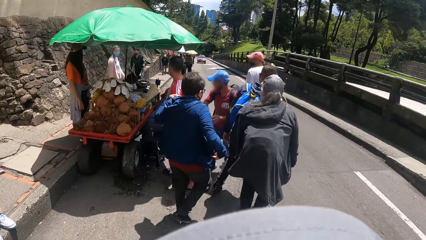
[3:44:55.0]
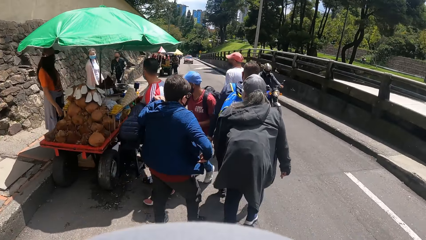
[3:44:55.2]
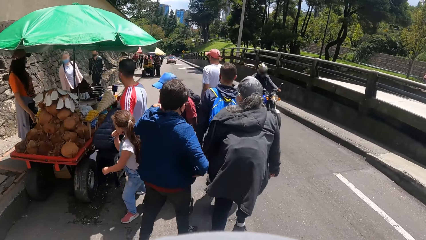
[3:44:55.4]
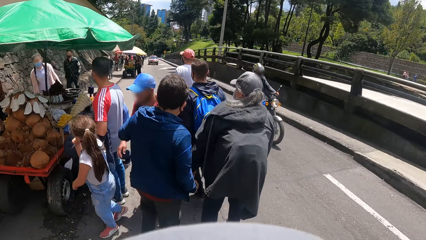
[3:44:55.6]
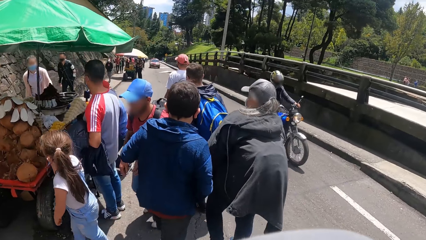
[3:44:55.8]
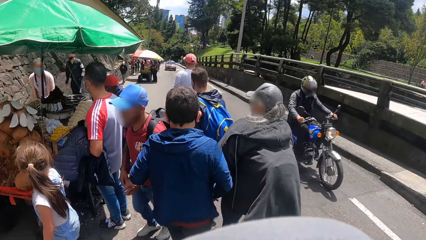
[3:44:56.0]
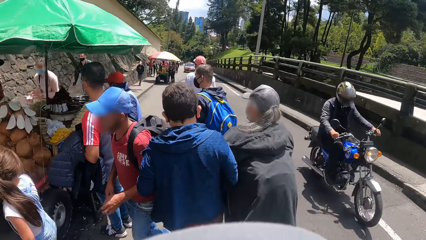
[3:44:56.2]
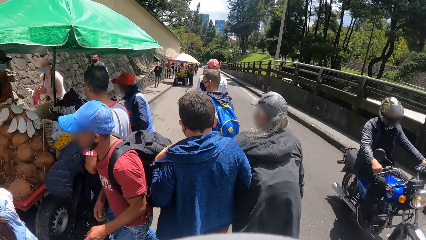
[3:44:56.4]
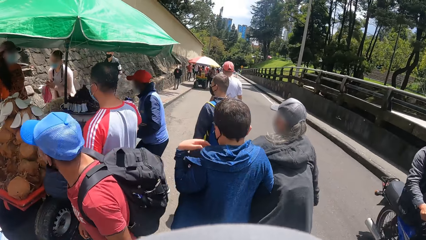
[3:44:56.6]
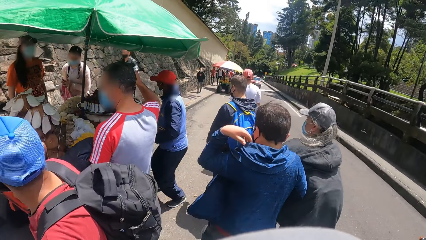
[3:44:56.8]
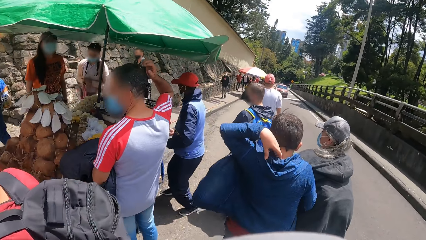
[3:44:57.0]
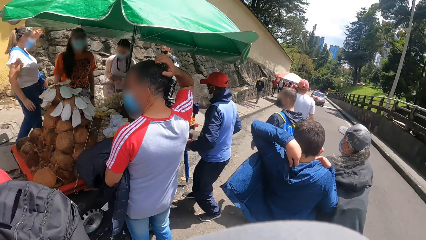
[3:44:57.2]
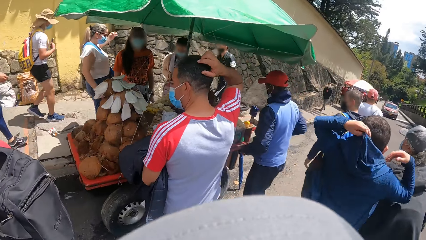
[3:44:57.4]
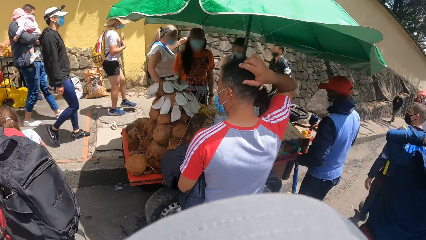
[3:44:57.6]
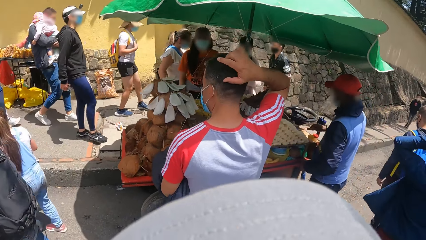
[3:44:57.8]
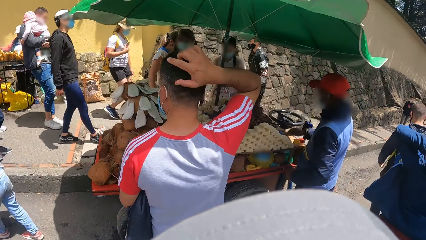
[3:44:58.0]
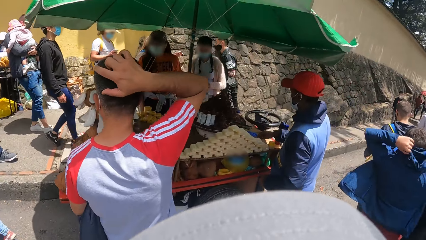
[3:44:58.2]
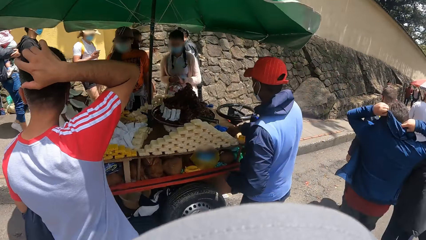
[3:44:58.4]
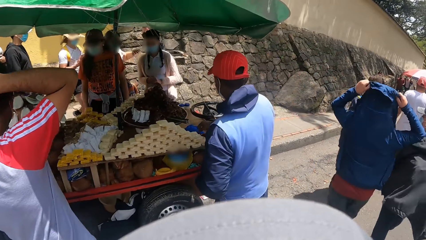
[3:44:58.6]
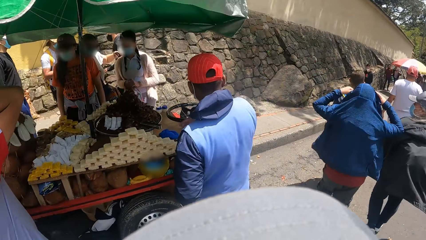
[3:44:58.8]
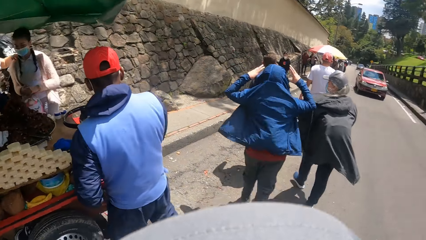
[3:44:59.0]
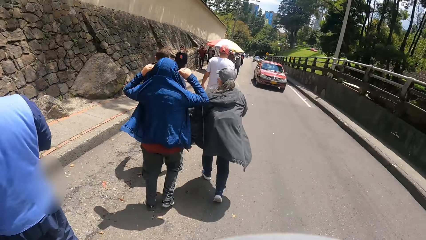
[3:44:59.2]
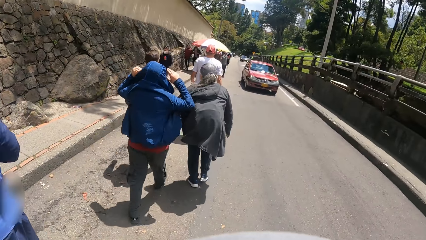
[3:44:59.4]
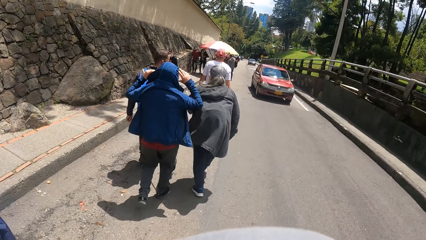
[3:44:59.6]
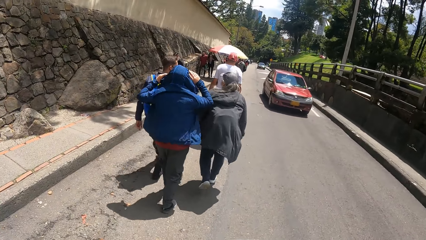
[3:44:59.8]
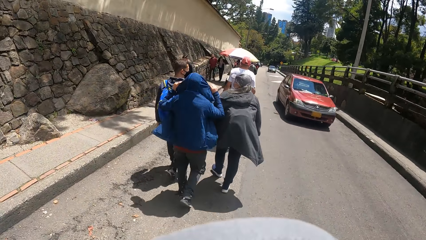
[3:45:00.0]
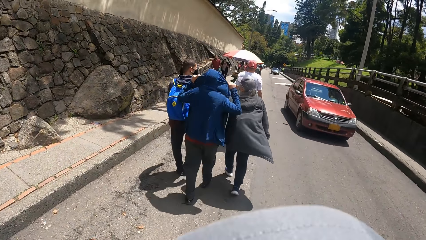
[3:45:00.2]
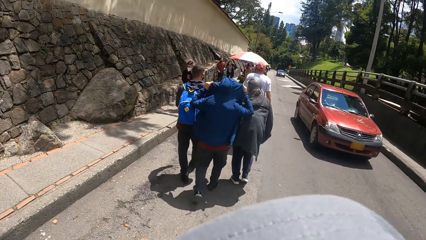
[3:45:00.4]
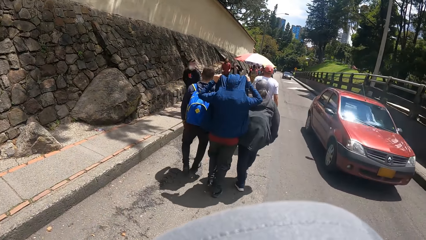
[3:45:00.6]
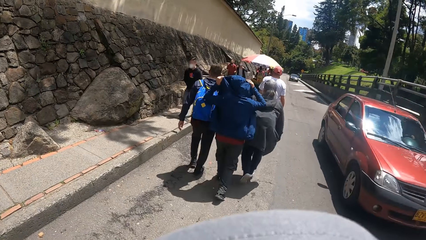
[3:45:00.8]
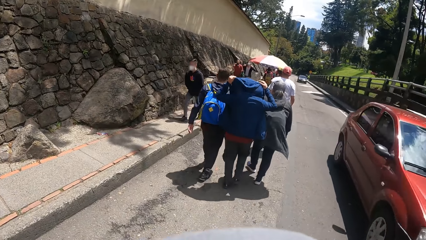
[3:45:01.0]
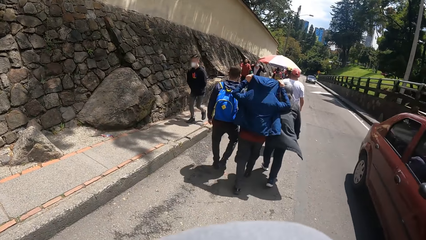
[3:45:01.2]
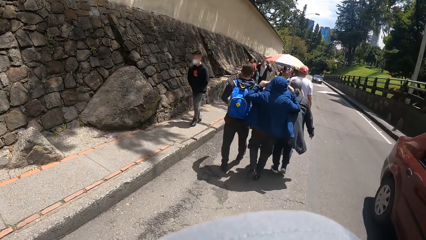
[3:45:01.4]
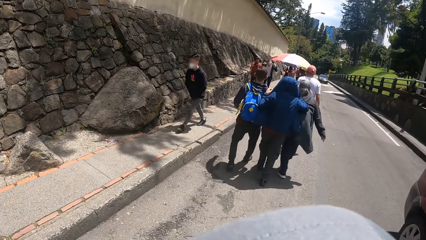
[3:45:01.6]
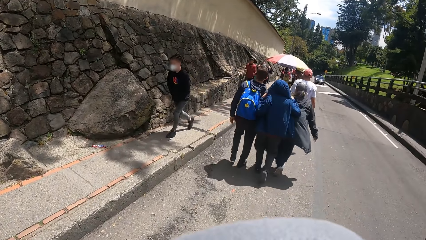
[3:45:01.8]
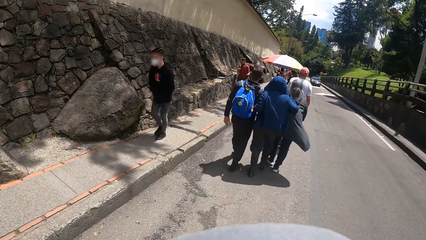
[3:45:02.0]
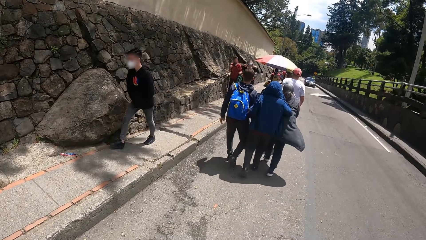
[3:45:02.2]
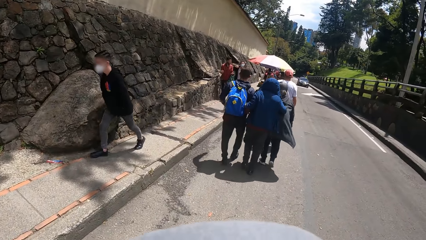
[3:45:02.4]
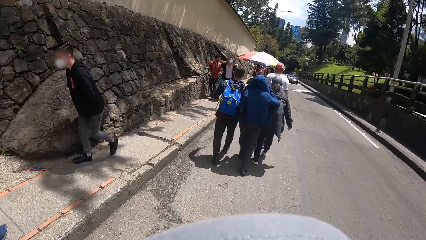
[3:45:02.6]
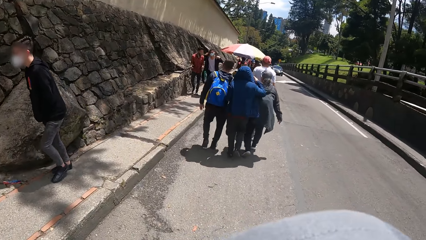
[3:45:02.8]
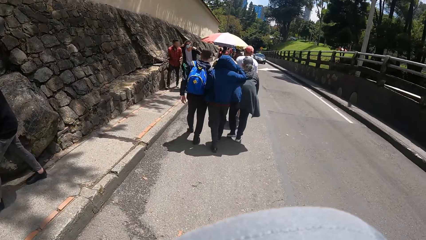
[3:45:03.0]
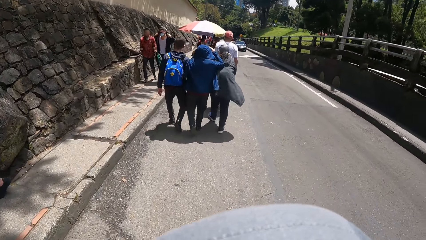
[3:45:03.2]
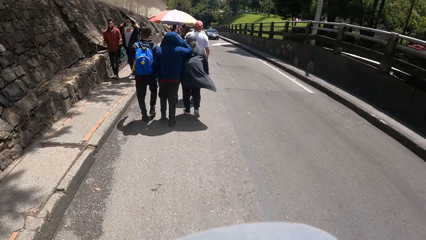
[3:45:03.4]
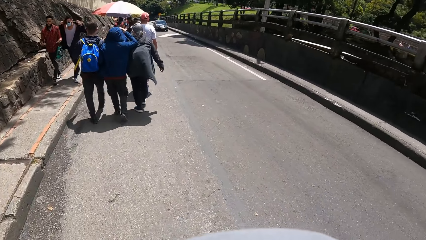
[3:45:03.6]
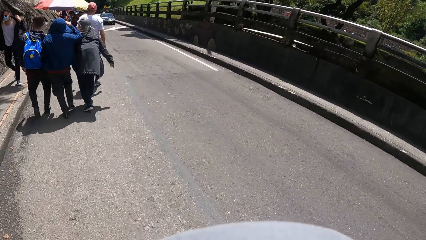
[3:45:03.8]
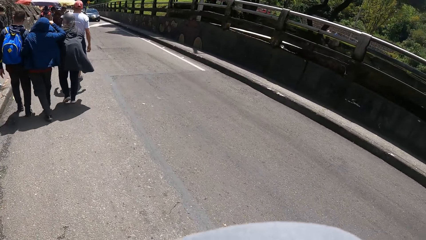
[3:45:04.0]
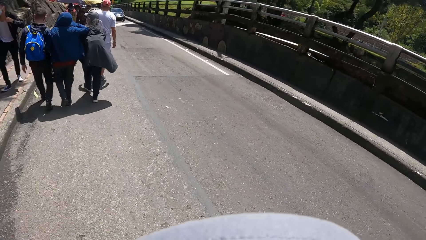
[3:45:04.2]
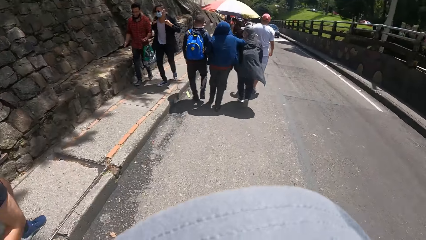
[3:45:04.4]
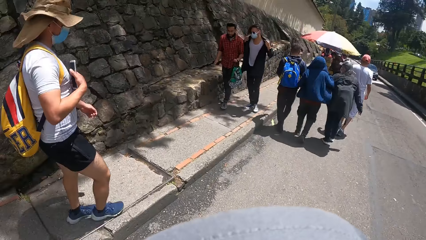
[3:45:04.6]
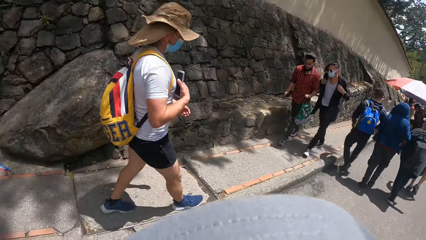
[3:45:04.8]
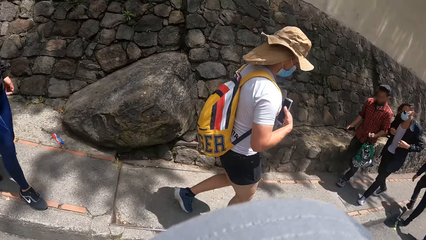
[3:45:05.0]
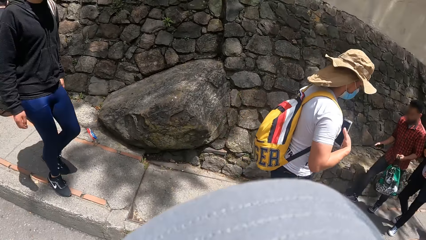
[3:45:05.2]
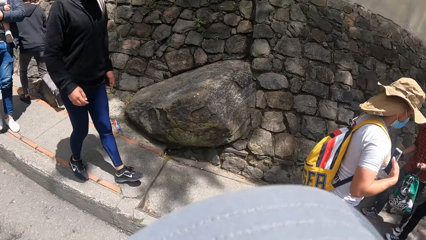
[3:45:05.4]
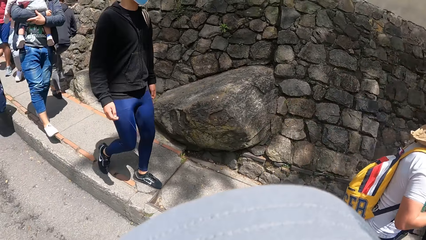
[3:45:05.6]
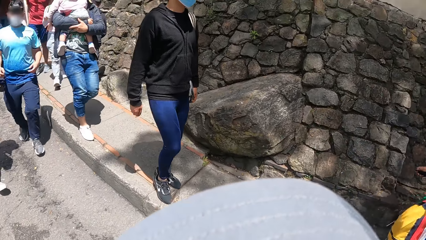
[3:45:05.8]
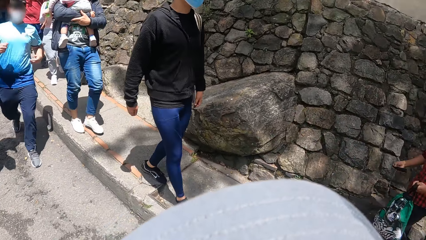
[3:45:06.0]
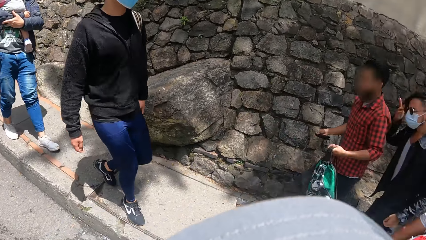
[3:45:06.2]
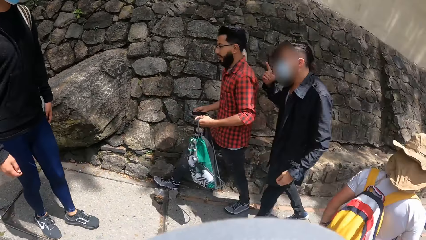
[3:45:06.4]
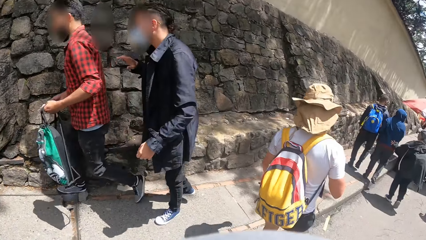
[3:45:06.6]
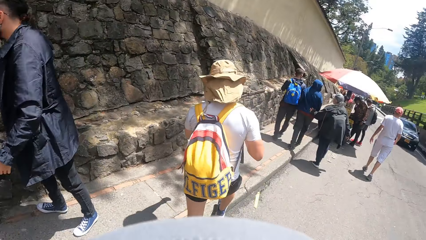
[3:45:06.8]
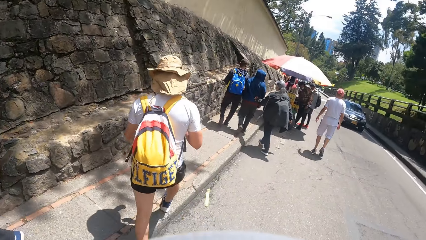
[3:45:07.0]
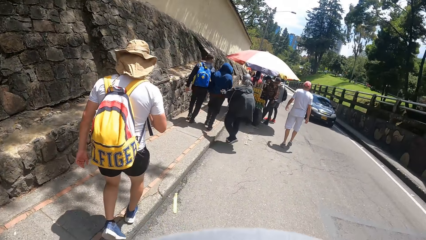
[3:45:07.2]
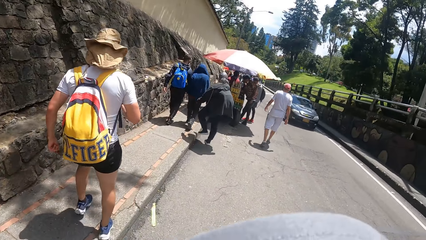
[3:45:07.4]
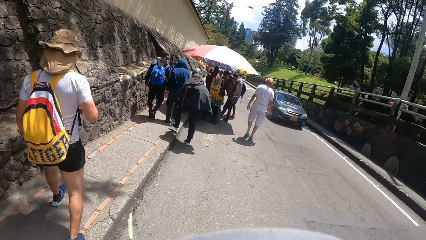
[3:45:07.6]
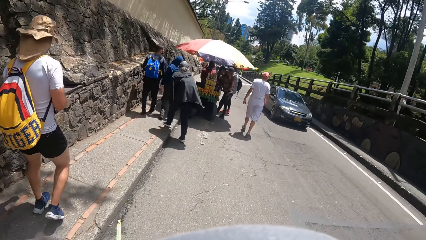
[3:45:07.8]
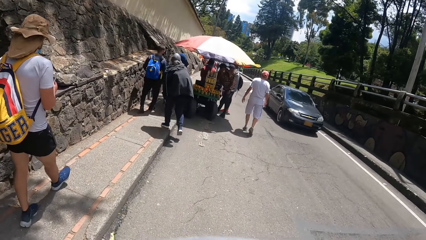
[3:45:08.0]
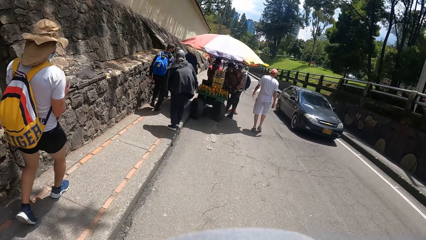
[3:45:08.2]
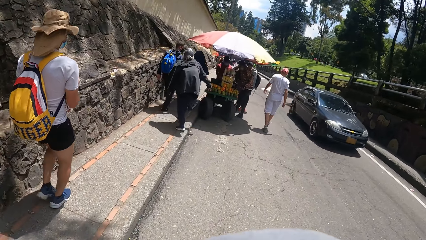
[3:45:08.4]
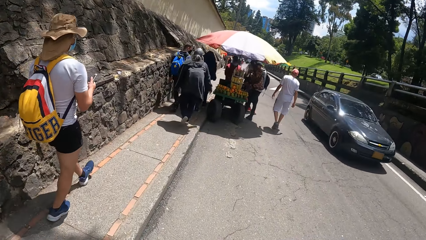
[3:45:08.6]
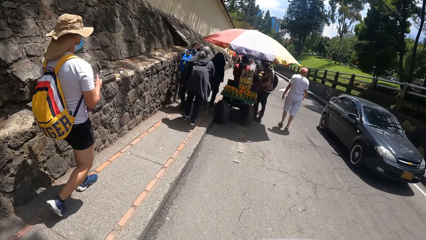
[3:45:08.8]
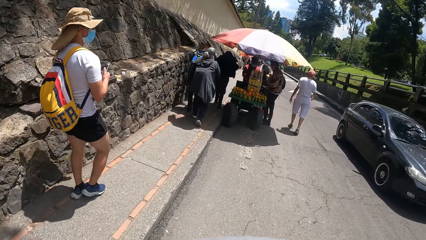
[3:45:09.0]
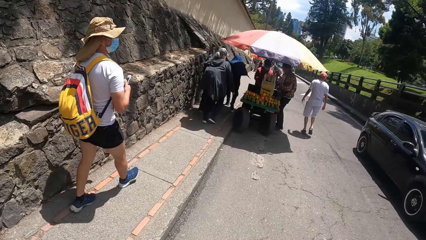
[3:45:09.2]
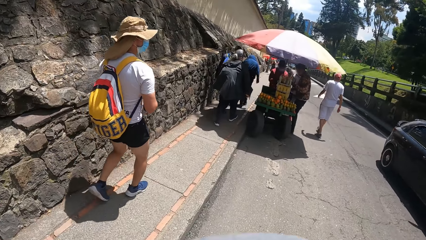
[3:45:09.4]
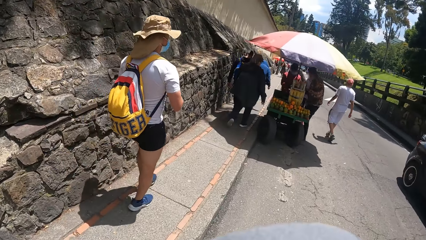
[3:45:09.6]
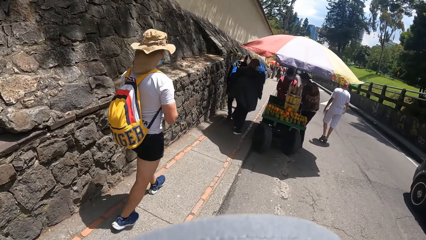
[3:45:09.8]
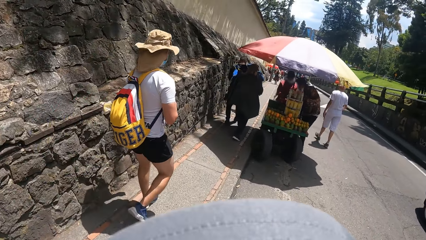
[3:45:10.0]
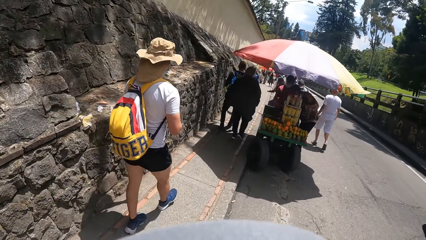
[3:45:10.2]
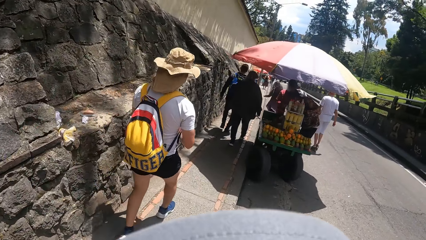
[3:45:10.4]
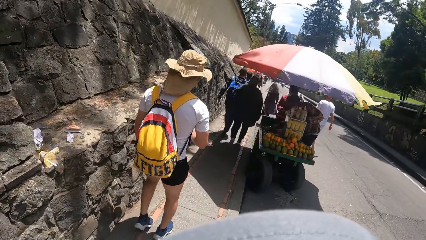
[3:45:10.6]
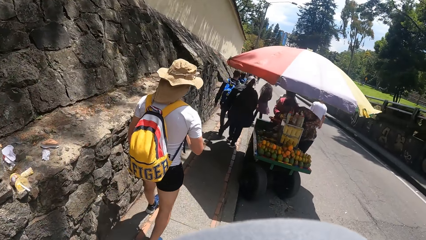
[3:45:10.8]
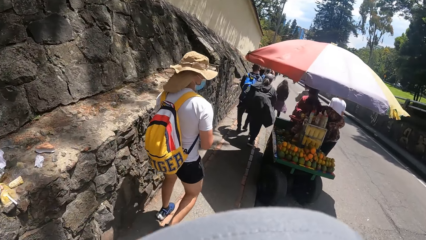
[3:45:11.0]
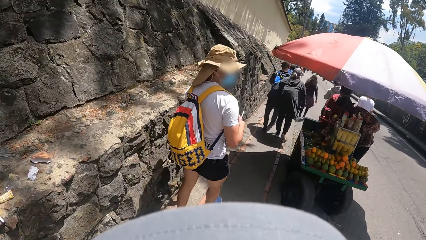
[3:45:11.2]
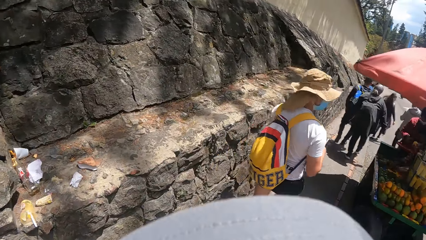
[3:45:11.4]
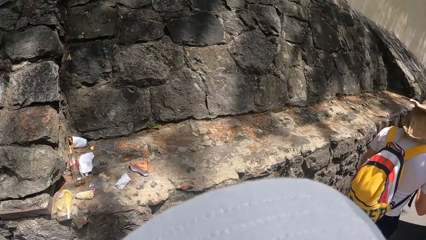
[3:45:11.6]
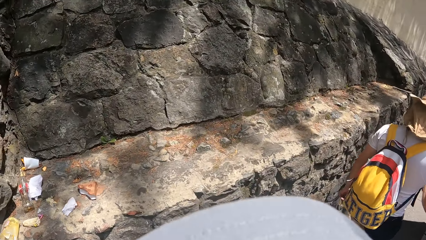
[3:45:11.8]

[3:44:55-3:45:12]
The camera wearer looks around repeatedly.
